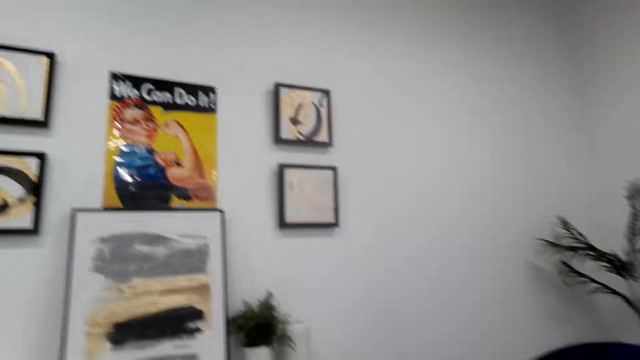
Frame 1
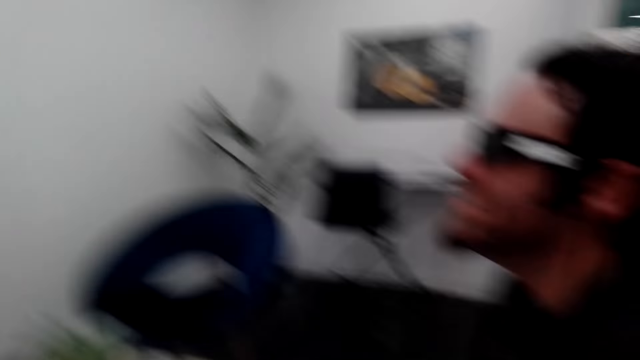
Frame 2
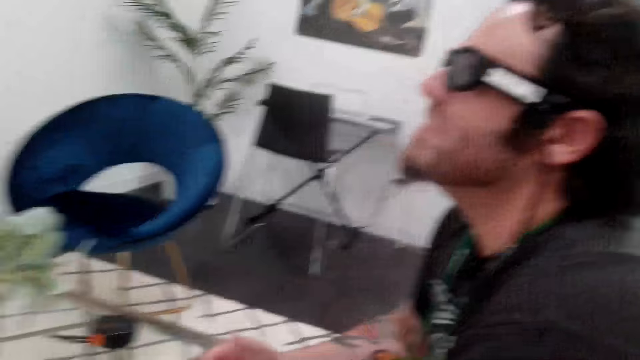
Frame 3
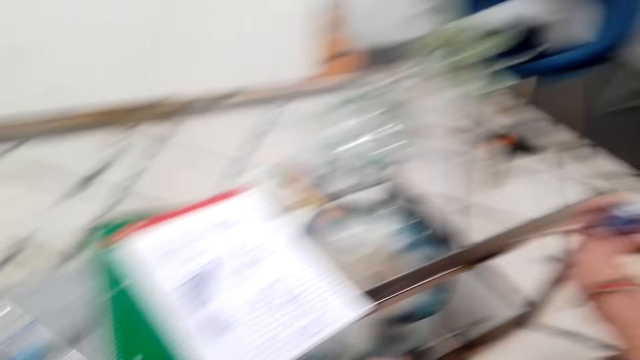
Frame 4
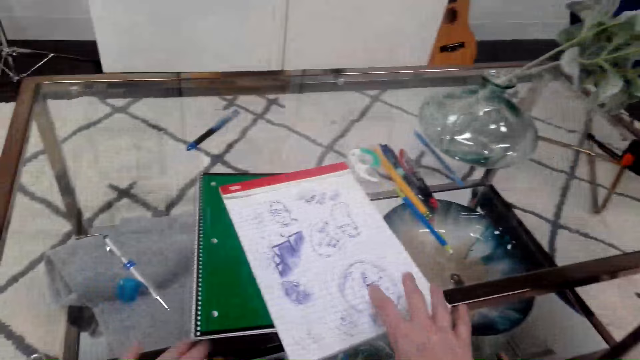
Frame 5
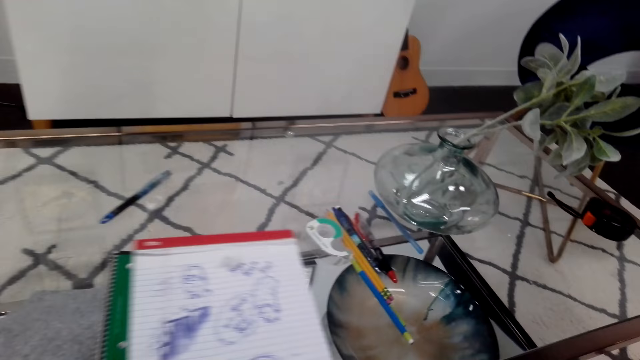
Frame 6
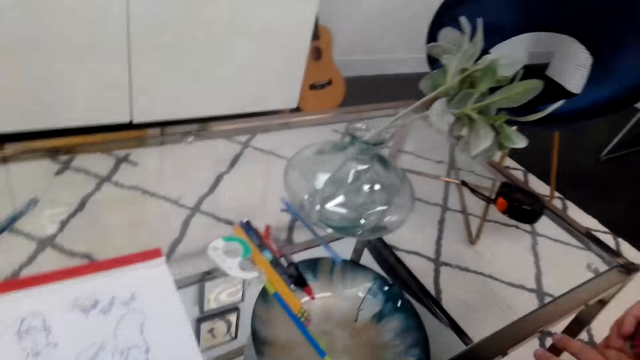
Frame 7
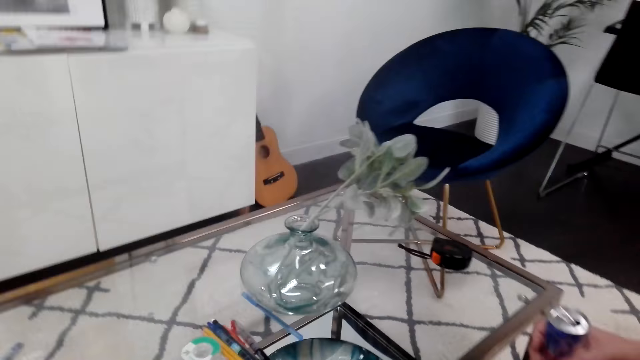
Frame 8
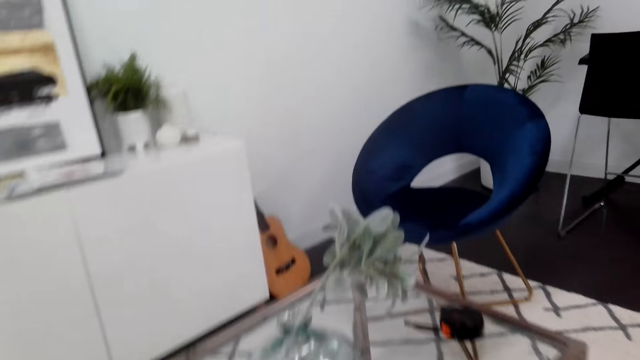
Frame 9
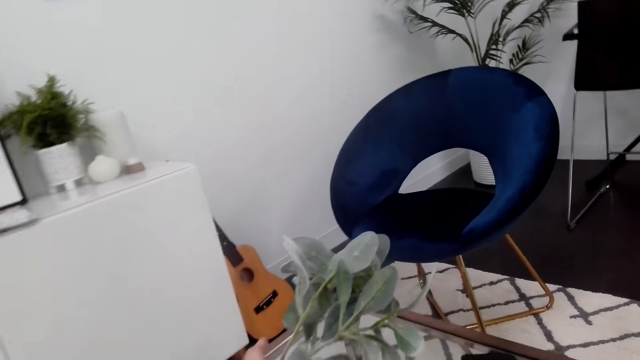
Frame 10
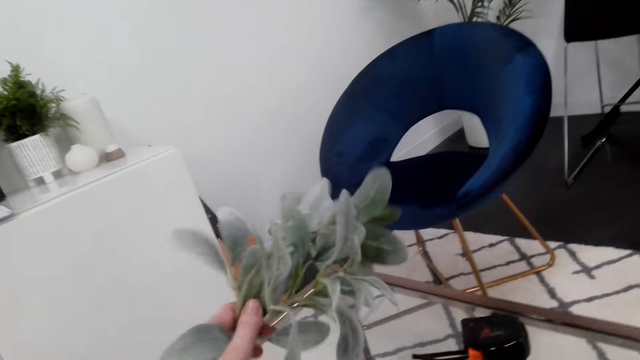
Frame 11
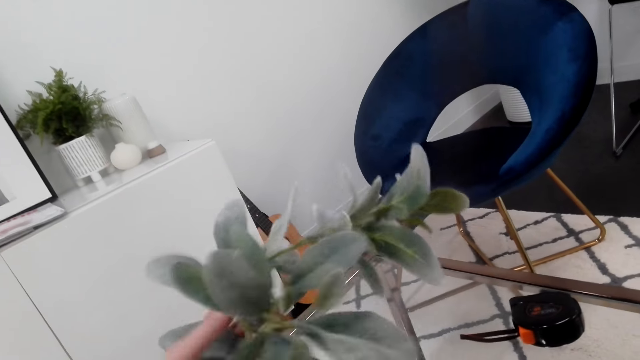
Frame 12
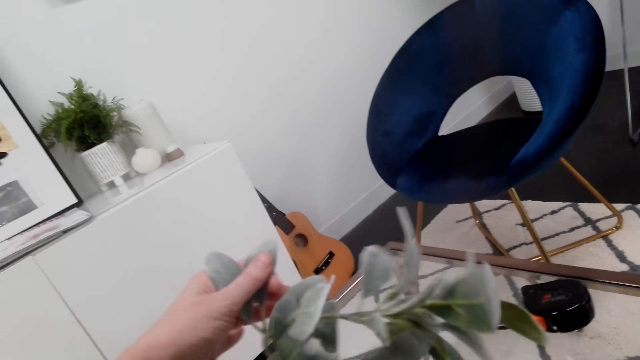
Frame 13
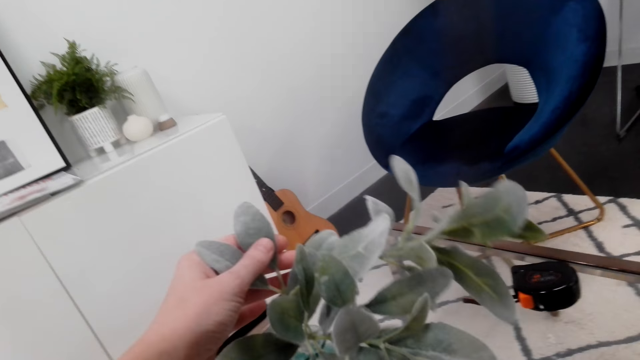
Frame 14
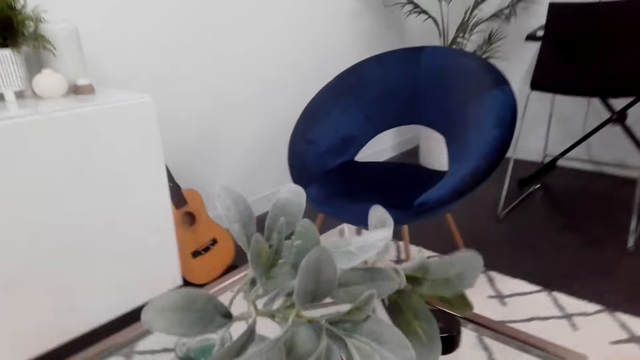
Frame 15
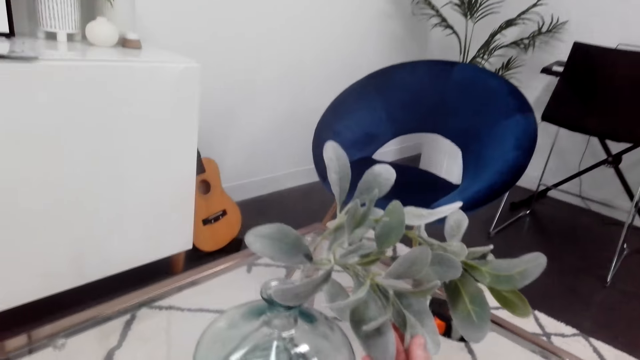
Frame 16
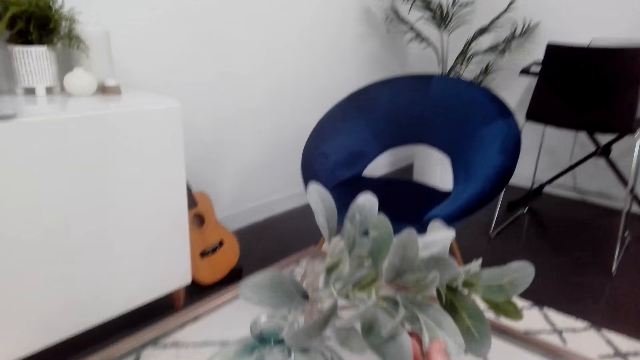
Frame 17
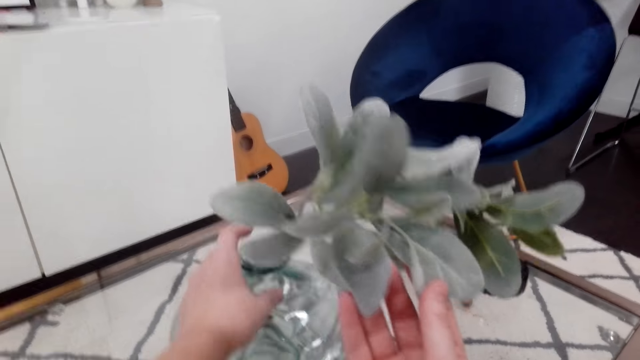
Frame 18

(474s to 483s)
The person stares around. The camera wearer places a hand on a book. They look around. They hold flowers. They touch the flower on the table.

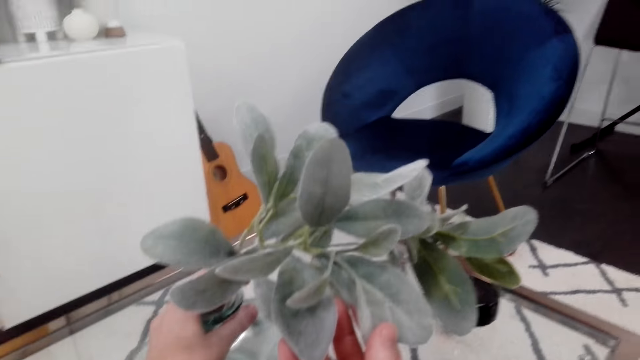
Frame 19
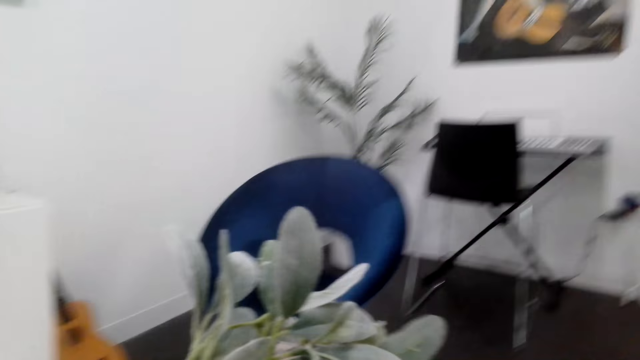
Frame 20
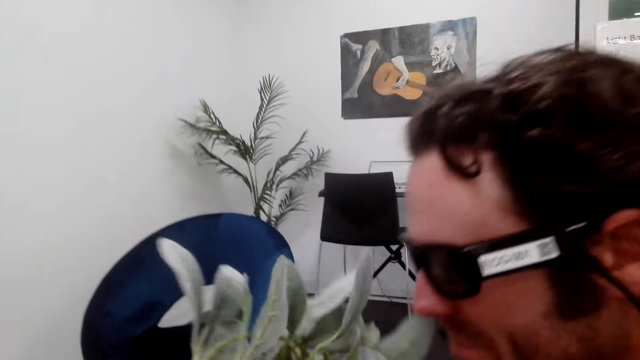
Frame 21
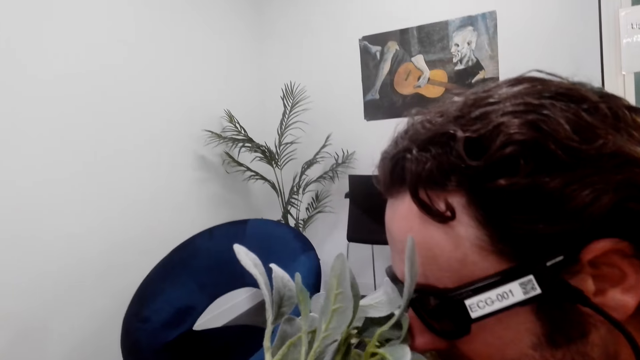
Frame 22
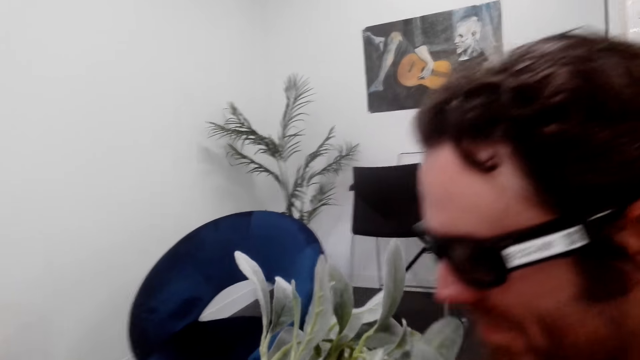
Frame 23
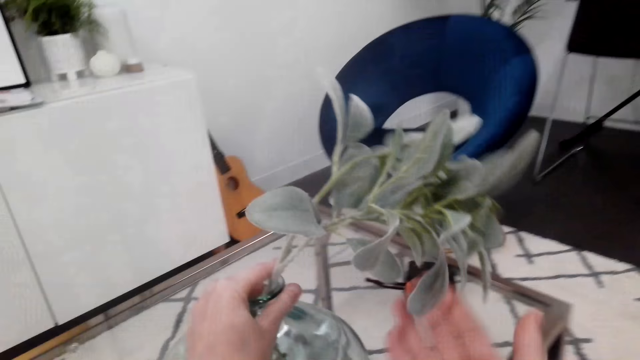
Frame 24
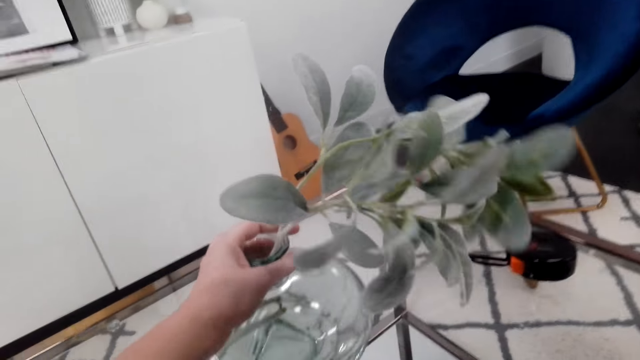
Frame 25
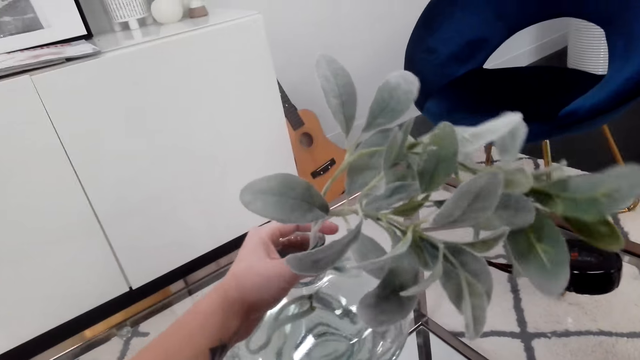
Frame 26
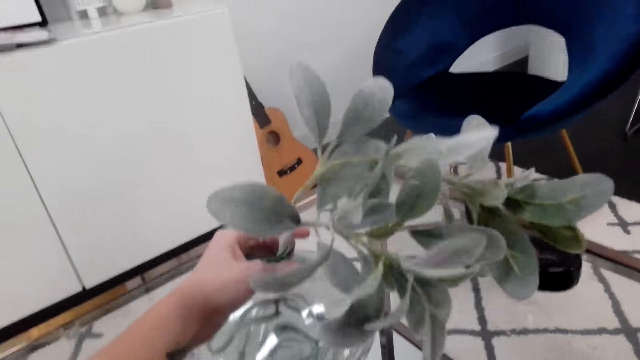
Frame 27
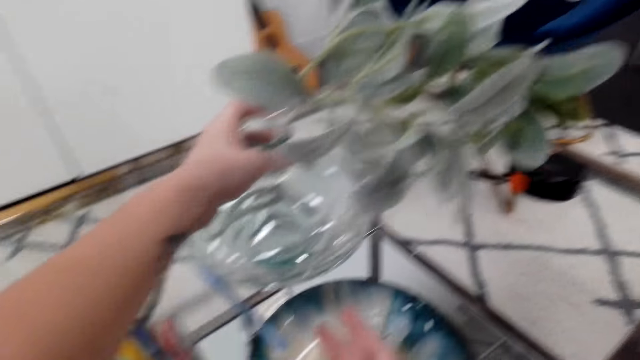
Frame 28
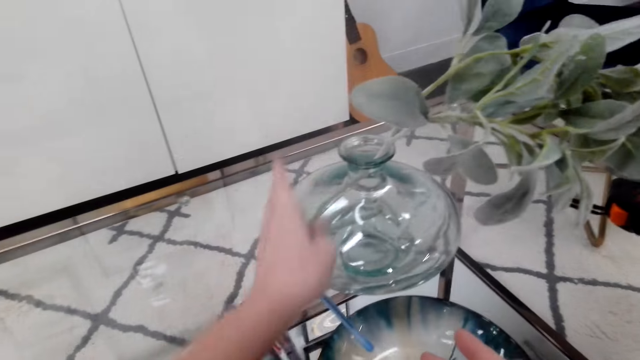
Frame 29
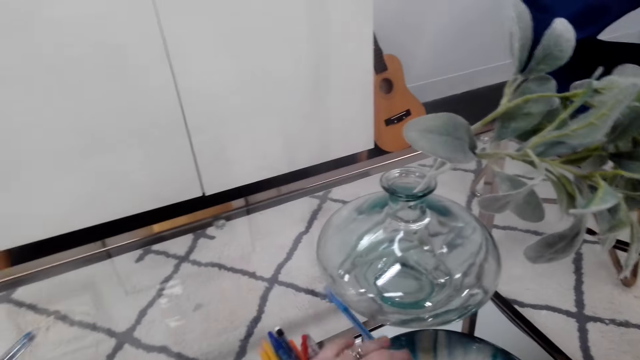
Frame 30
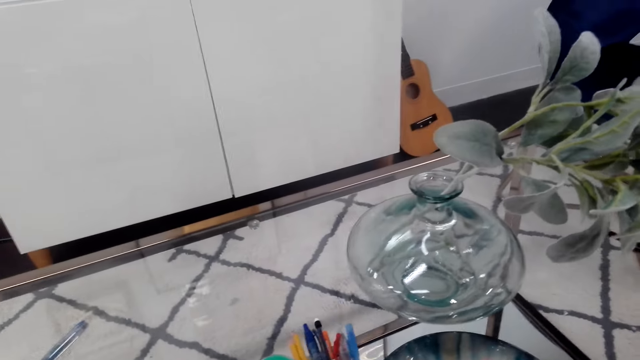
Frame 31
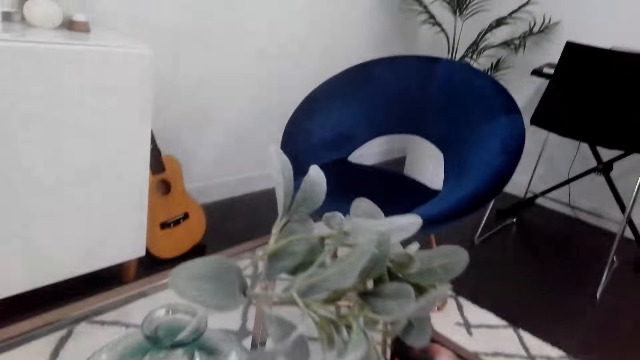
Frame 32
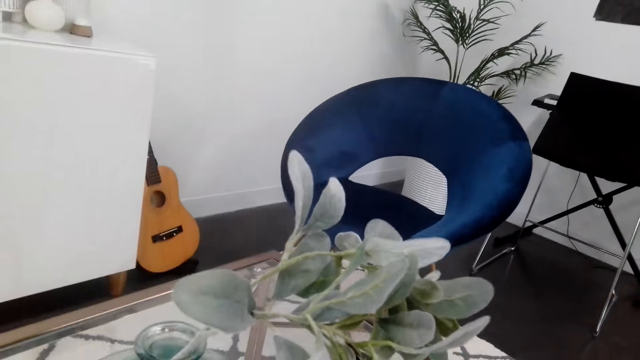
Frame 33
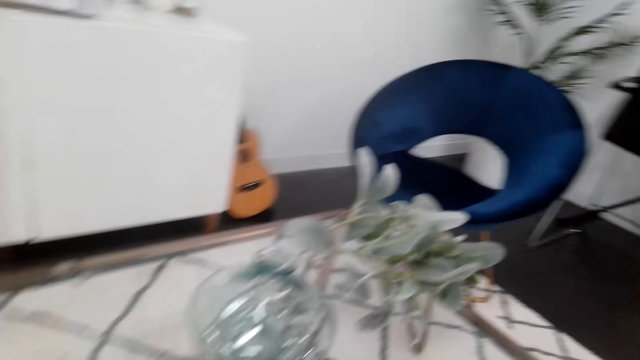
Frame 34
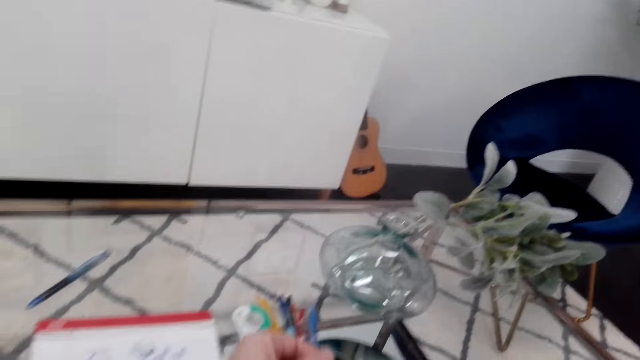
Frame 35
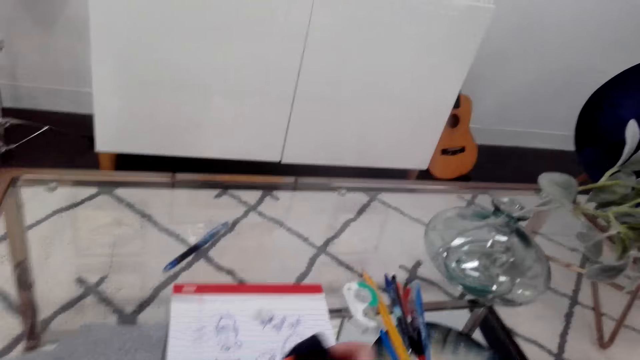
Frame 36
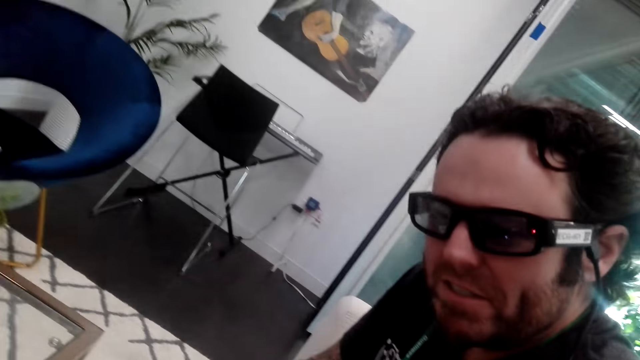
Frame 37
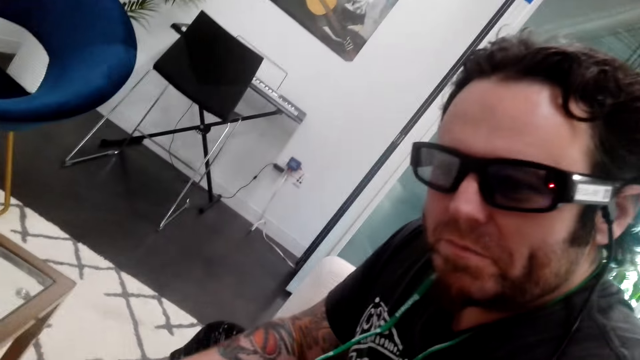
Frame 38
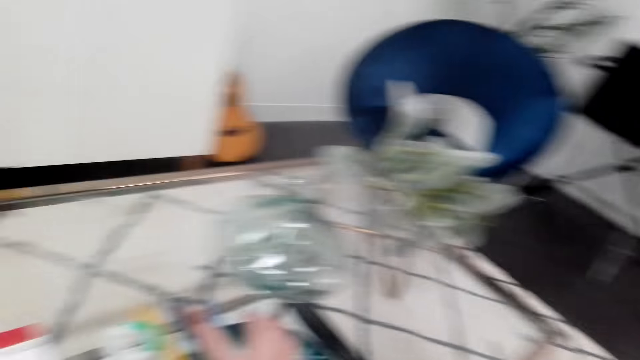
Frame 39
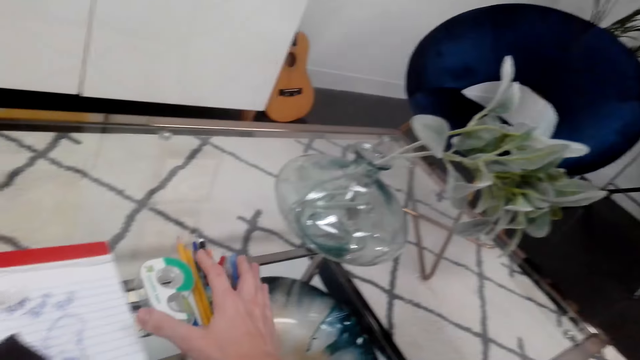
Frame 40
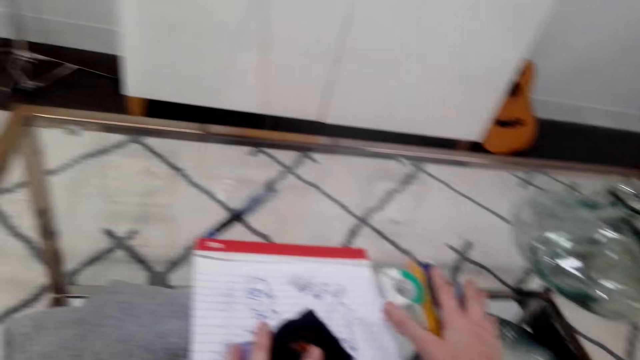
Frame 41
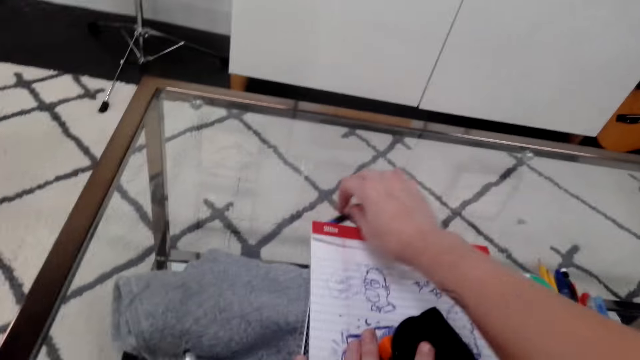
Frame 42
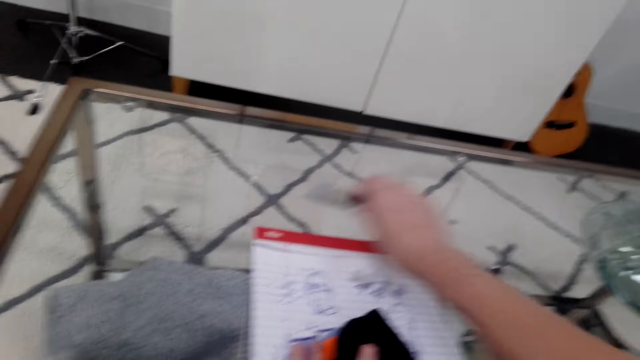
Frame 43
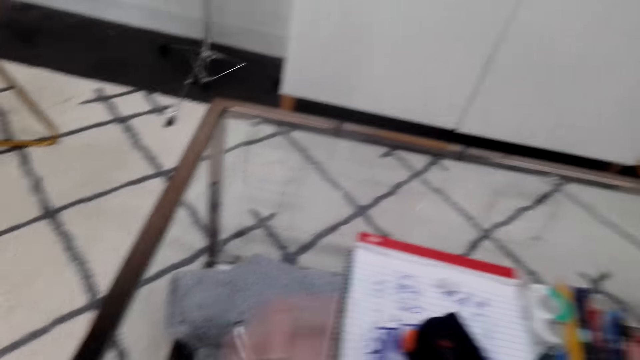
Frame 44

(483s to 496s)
The person smells the flowers. The camera wearer holds the flower pot. They return the flower on the table. They move a hand from the flower pot. They look around. They place a hand on pens. They hold the pens on the table. They move the pens on the table. They pick up a pen from the table.
